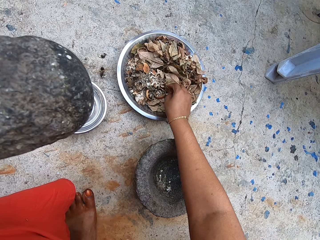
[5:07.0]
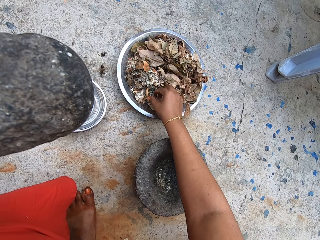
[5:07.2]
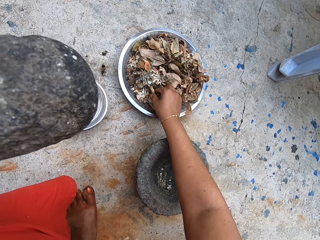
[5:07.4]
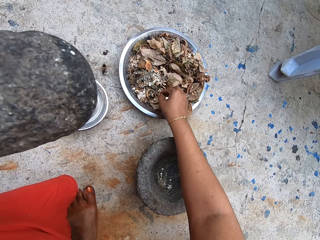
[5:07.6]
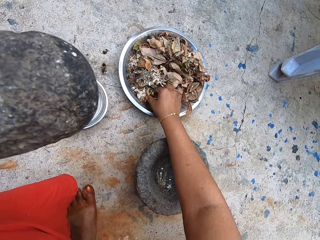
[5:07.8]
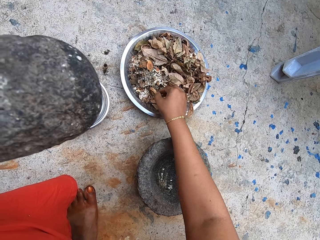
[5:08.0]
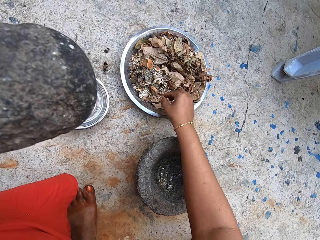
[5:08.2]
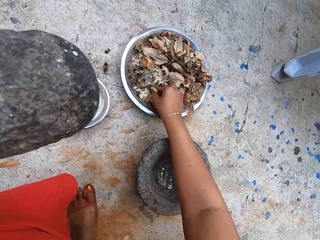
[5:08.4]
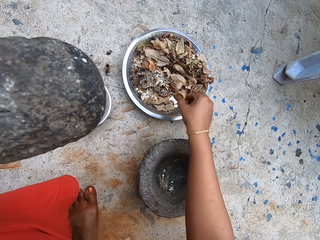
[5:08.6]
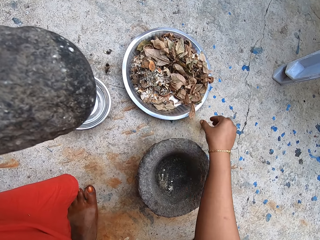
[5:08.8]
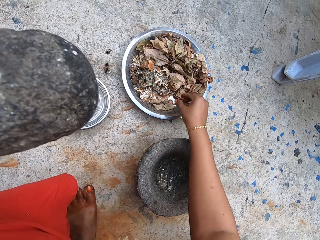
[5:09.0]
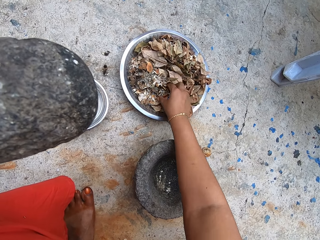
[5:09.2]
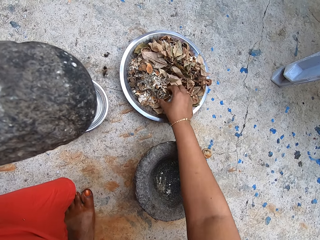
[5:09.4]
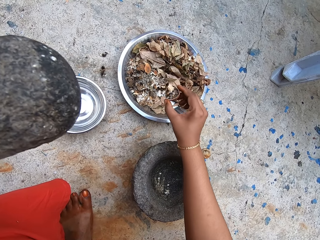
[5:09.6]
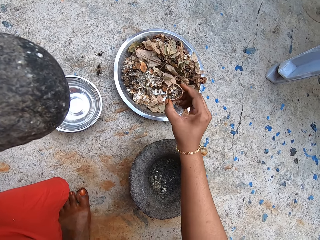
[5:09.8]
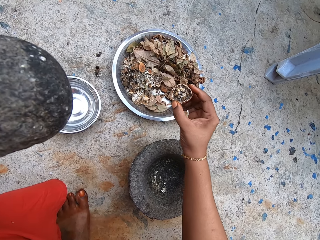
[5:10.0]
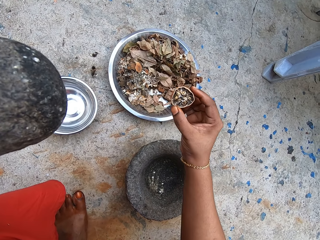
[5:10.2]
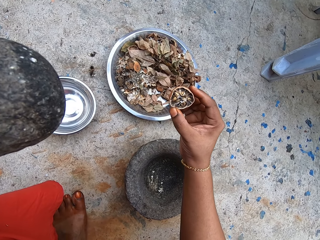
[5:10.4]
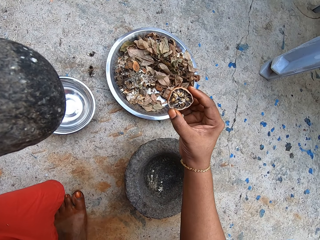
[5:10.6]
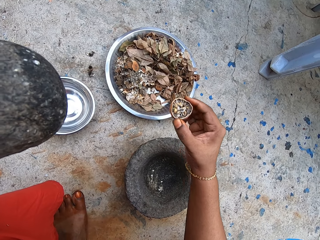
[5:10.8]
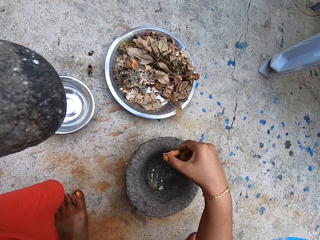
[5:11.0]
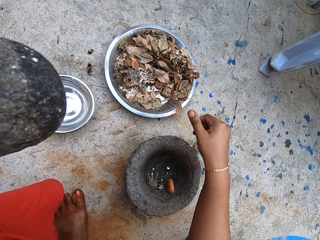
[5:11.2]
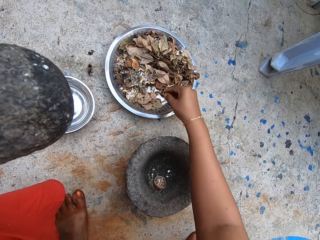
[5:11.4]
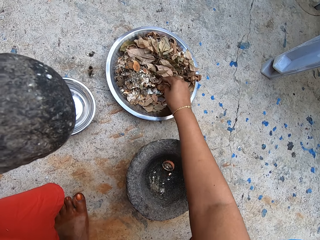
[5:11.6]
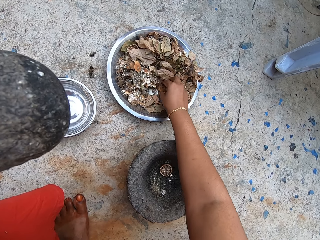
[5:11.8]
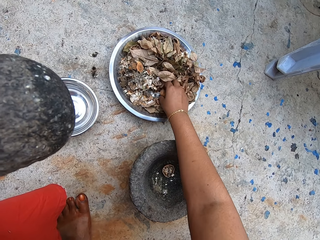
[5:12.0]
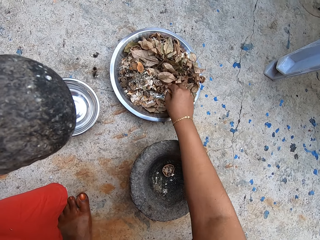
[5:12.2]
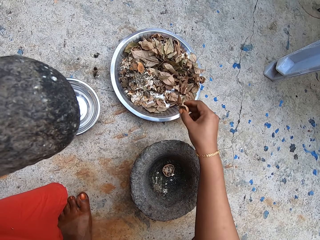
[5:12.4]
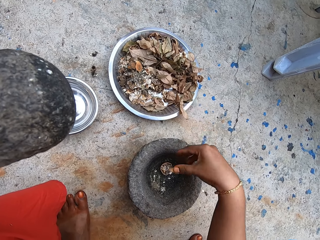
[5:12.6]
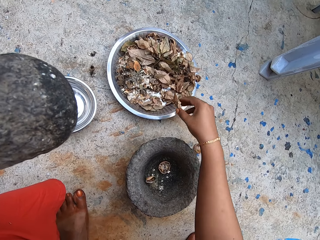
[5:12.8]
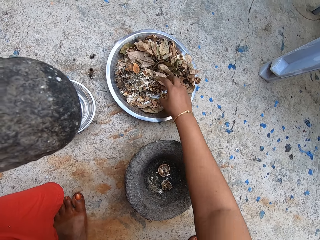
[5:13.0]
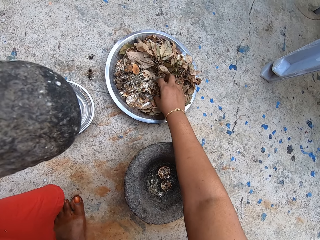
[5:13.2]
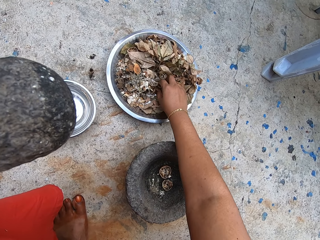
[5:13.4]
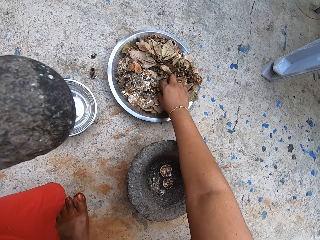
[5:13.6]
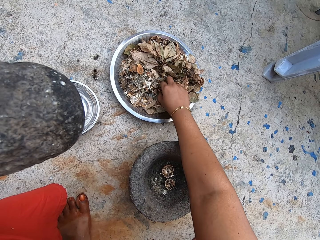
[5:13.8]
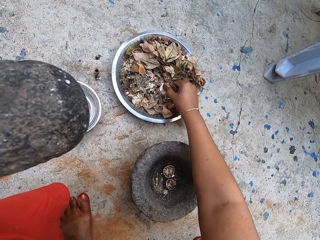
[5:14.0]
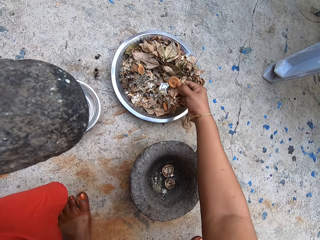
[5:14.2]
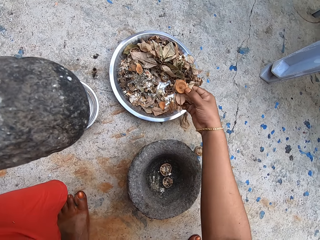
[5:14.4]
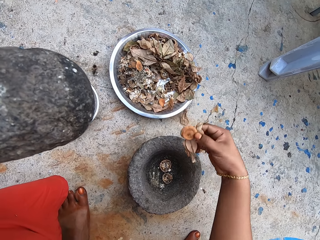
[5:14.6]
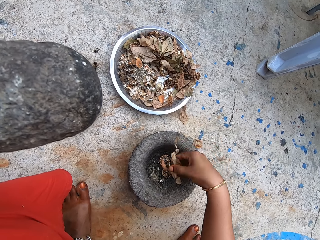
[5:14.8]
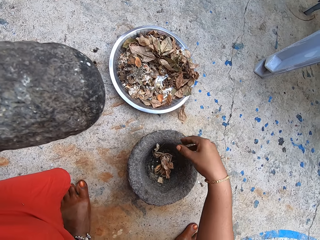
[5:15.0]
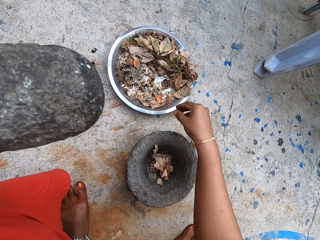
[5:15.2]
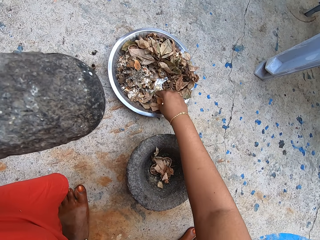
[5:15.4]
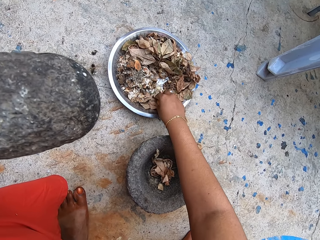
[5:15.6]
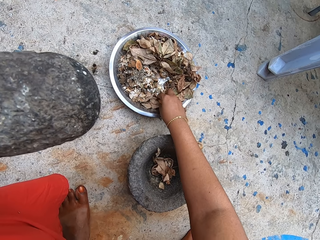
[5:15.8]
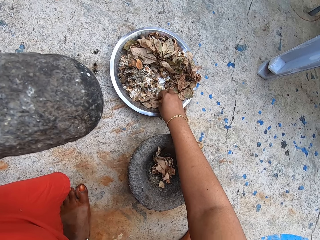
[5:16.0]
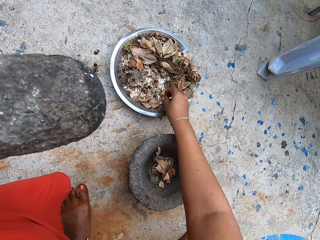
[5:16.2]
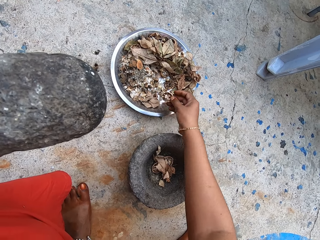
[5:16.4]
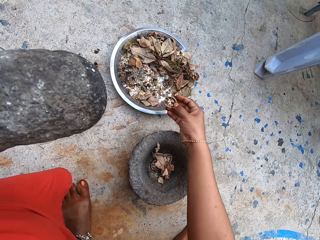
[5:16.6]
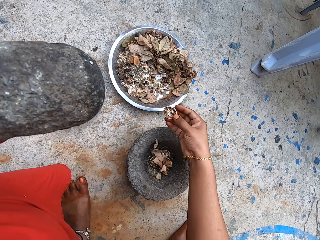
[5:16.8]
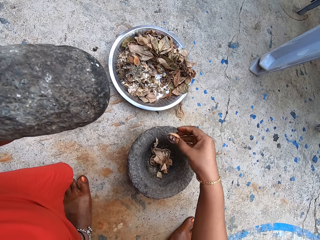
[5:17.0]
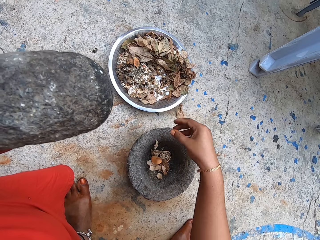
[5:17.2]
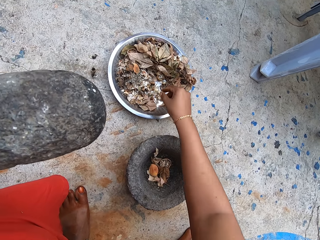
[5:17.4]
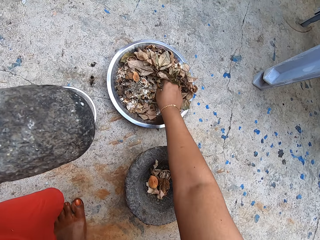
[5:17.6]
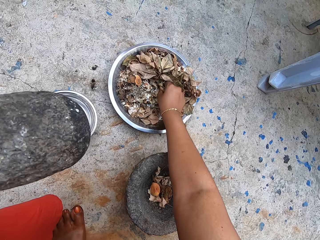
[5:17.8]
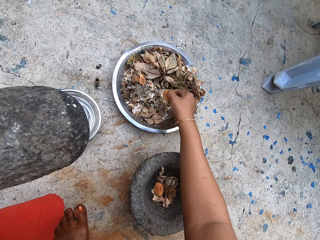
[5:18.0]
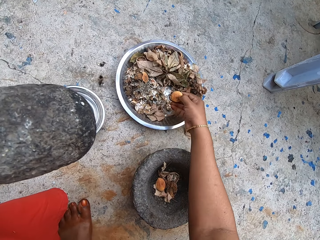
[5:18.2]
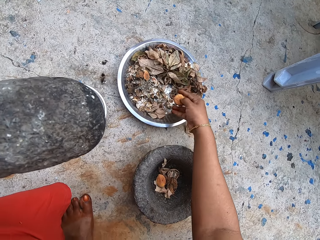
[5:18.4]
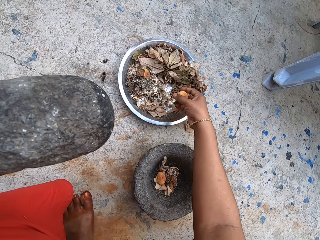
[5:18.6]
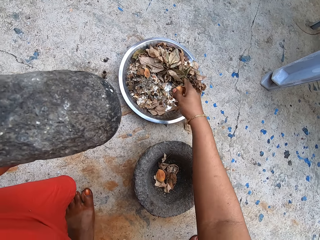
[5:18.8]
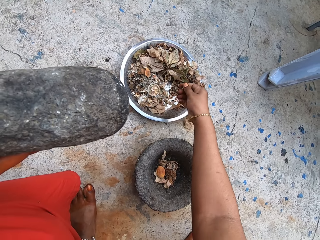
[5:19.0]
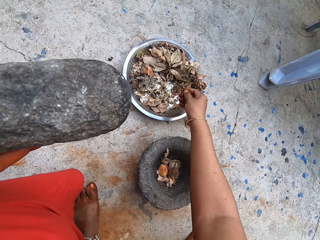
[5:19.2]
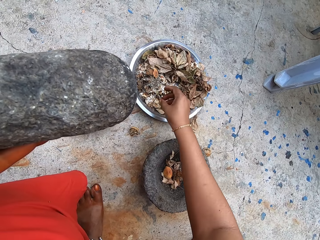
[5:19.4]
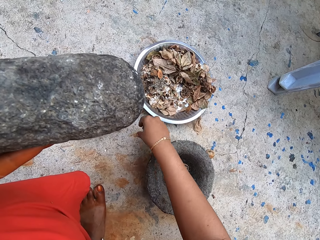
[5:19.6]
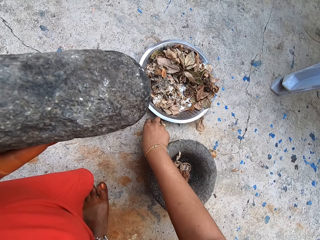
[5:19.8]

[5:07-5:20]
The camera wearer picks a dry lime slice from the stainless tray on the ground with her right hand. She throws the dry lime slice on the ground with her right hand. She picks a dry lime slice from the stainless tray on the ground with her right hand. She throws the dry lime slice into the mortar on the ground with her right hand. She picks a dry lime slice from the stainless tray on the ground with her right hand. She throws the dry lime slice into the mortar on the ground with her right hand. She picks a dry lime slice and dry leaves from the stainless tray on the ground with her right hand. She throws the dry lime slice and dry leaves into the mortar on the ground with her right hand. She picks a dry lime slice from the stainless tray on the ground with her right hand. She throws the dry lime slice into the mortar on the ground with her right hand. She picks a dry lime slice from the stainless tray on the ground with her right hand.

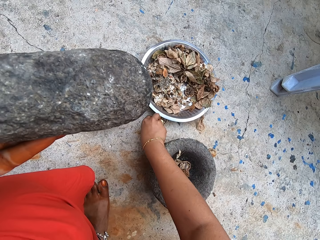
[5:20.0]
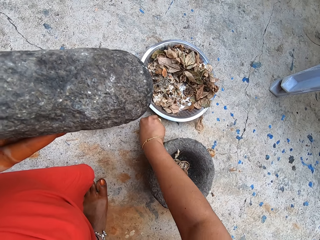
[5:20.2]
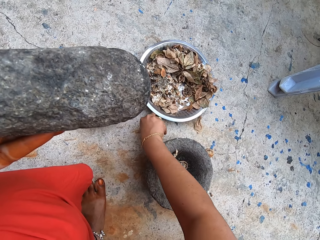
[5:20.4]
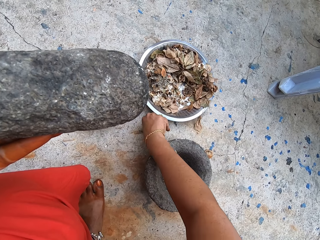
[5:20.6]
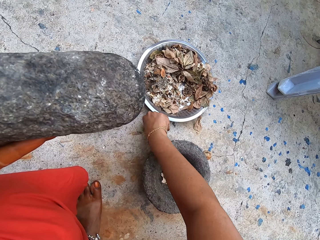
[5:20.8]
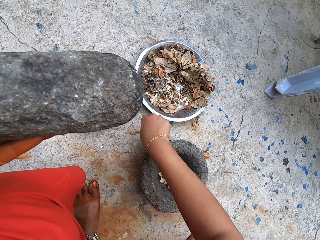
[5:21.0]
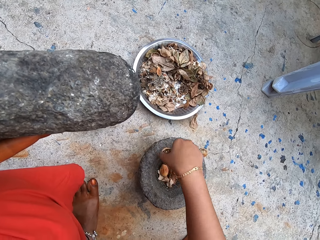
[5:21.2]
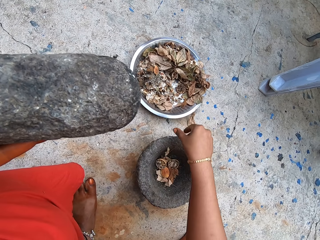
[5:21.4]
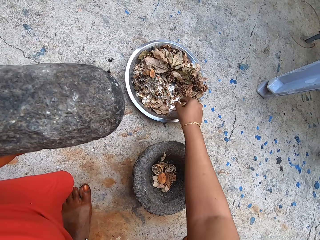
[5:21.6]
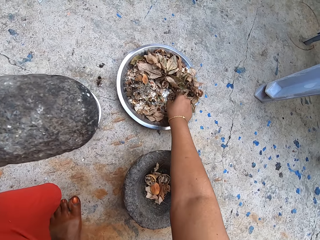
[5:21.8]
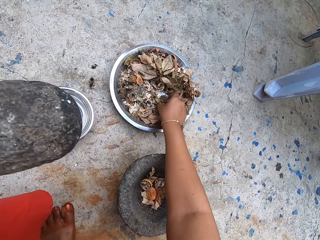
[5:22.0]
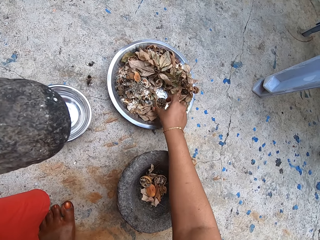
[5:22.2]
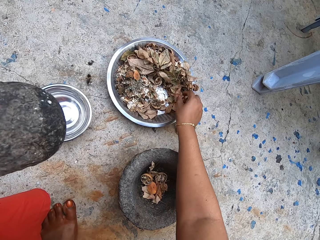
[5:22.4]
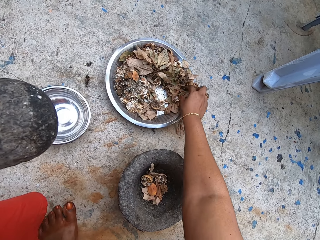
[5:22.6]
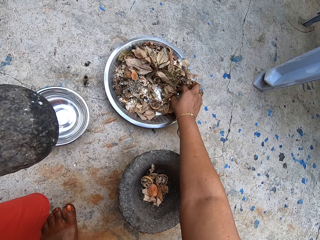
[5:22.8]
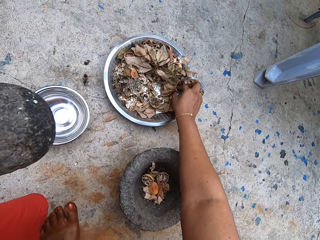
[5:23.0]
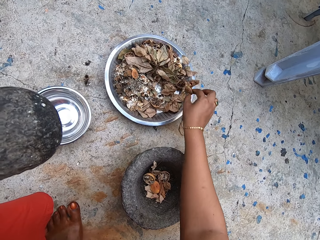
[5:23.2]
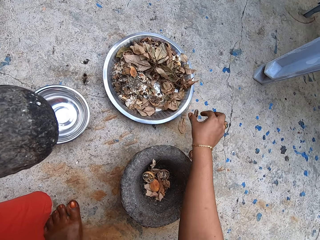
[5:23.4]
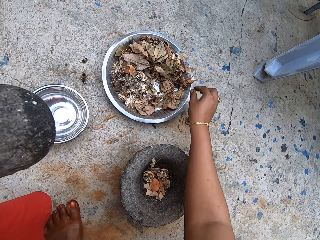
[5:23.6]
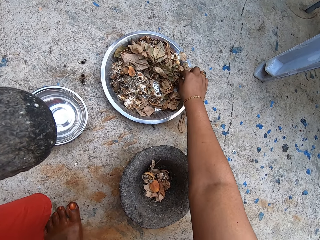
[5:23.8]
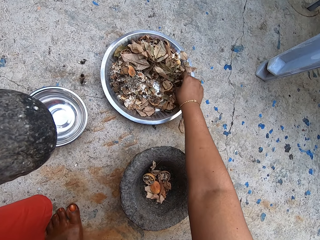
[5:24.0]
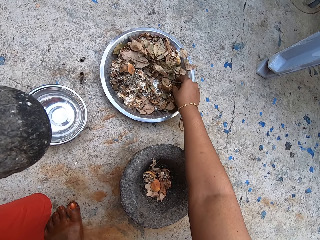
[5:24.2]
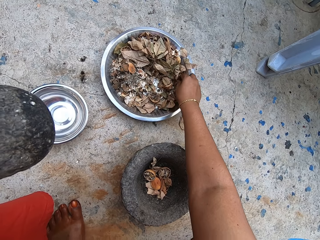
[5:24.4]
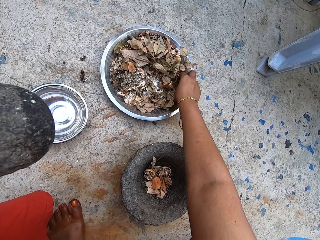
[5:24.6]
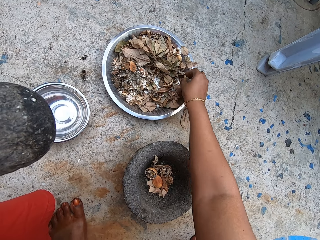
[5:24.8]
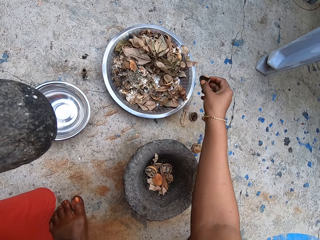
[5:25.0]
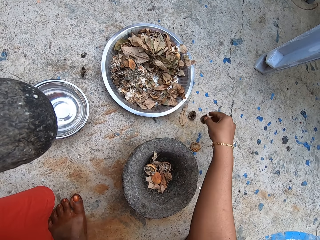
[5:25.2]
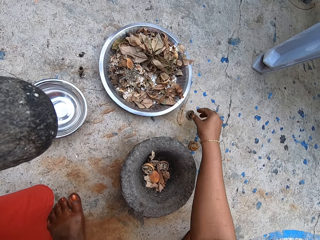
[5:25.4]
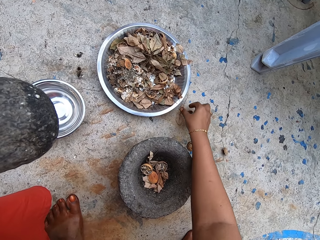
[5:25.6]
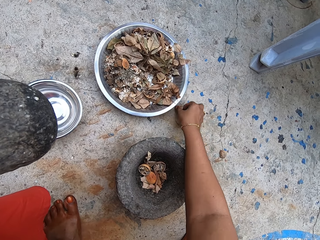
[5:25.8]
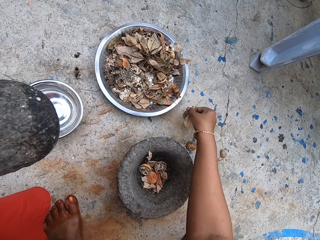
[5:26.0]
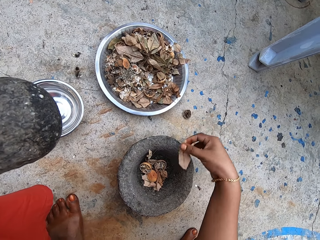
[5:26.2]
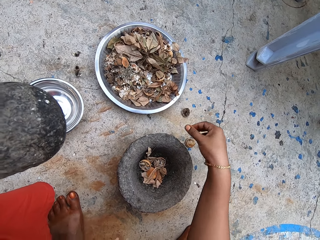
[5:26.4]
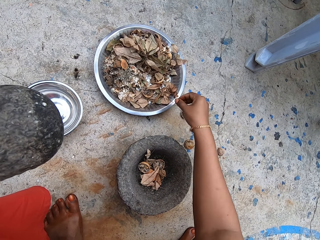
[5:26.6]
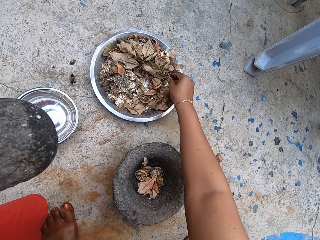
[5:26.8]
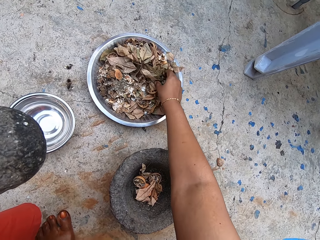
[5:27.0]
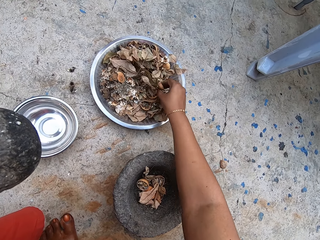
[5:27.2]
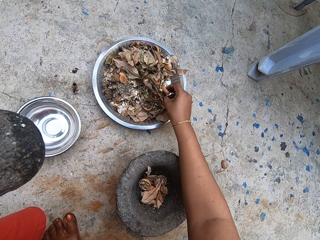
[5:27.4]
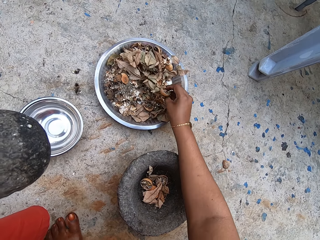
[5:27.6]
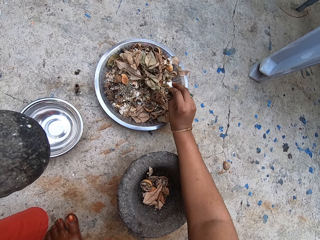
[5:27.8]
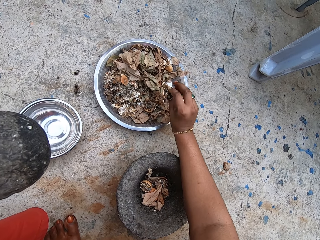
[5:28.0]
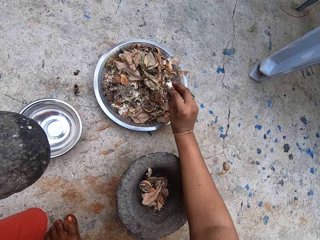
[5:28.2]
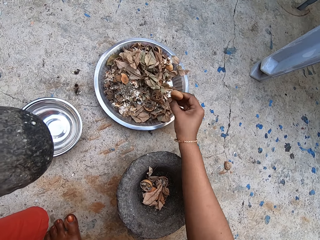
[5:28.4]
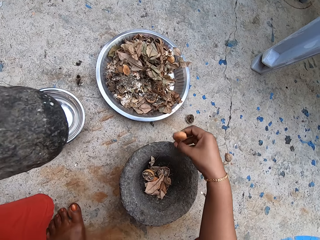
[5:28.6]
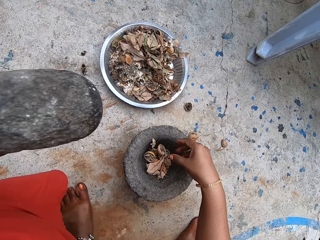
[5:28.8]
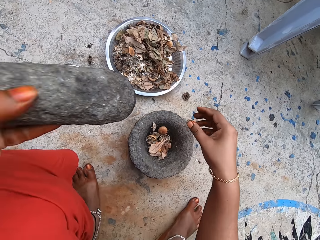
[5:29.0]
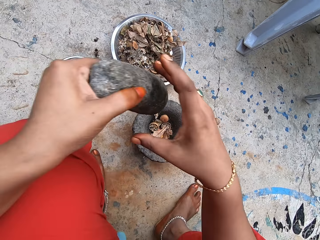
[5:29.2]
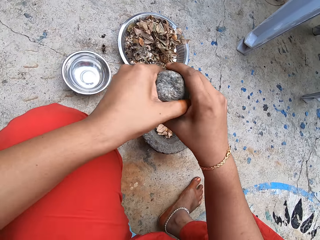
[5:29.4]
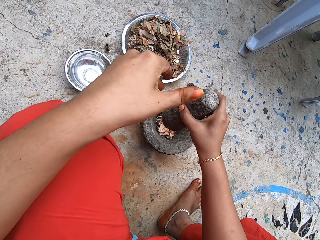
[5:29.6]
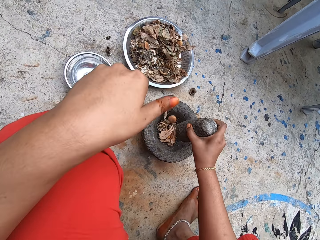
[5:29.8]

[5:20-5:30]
The camera wearer picks the dry lime slice from the ground with her right hand. She throws the dry lime slice into the mortar on the ground with her right hand. She moves a dry lime slice in the stainless tray with her right hand. She picks a dry lime slice from the stainless tray on the ground with her right hand. She drops the dry lime slice on the ground with her right hand. She picks a dry lime slice from the stainless tray on the ground with her right hand. She drops the dry lime slice on the ground with her right hand. She picks a dry leaf from the stainless tray on the ground with her right hand. She throws the dry leaf into the mortar on the ground with her right hand. She picks a dry lime slice from the stainless tray on the ground with her right hand. She throws the dry lime slice into the mortar on the ground with her right hand. She passes the pestle in her left hand to her right hand. She adjusts the pestle.
